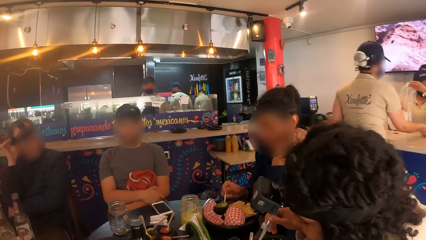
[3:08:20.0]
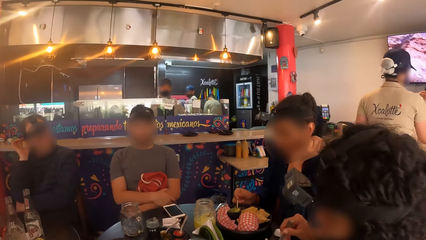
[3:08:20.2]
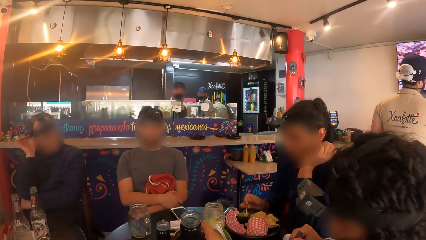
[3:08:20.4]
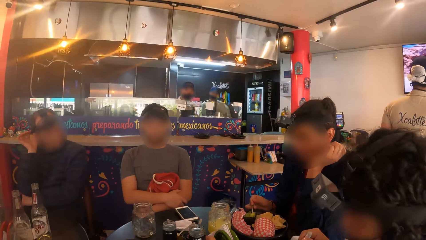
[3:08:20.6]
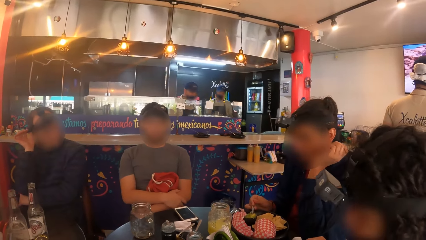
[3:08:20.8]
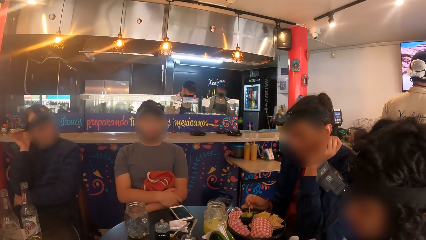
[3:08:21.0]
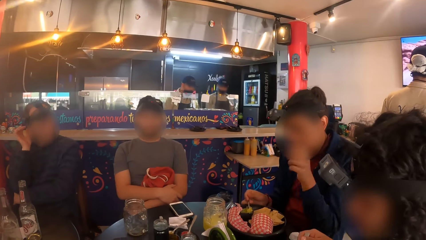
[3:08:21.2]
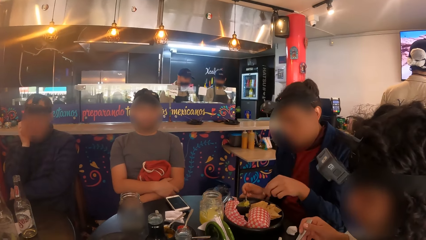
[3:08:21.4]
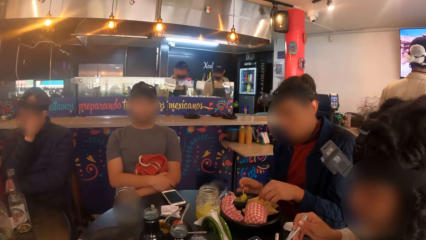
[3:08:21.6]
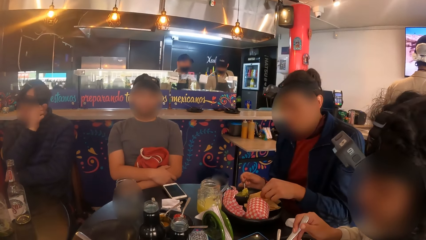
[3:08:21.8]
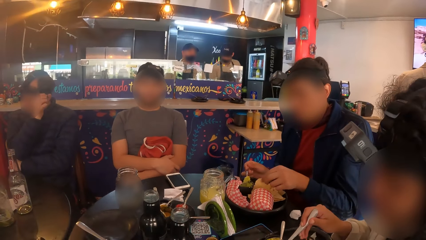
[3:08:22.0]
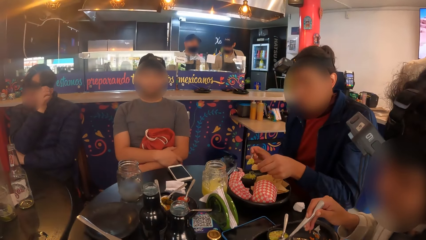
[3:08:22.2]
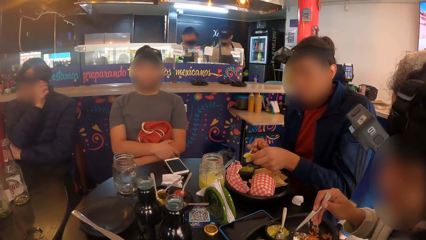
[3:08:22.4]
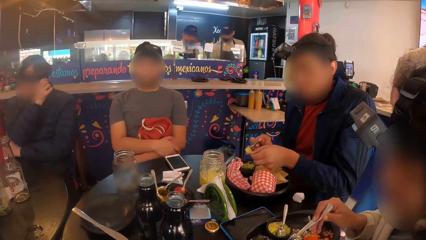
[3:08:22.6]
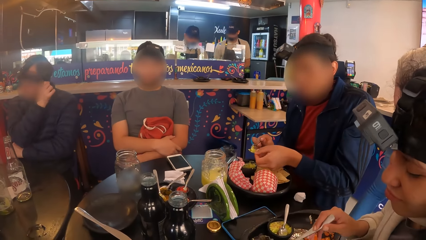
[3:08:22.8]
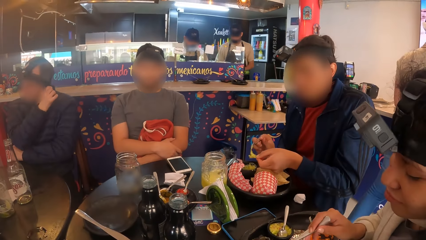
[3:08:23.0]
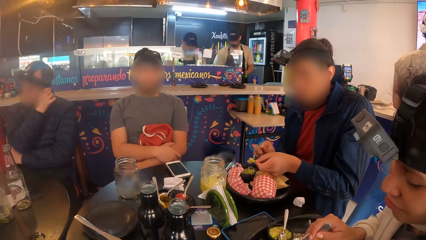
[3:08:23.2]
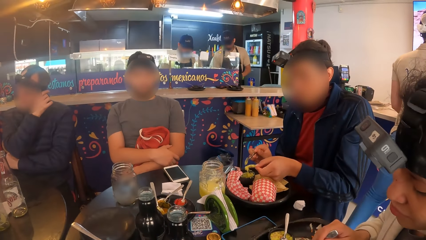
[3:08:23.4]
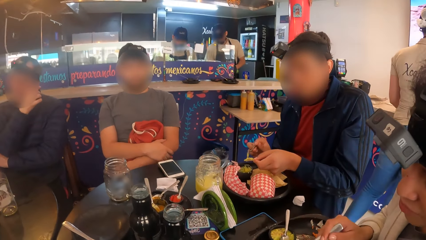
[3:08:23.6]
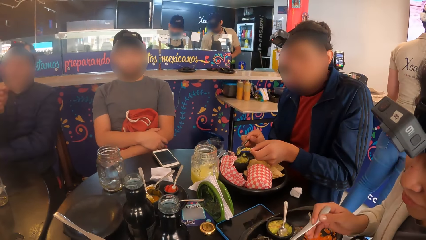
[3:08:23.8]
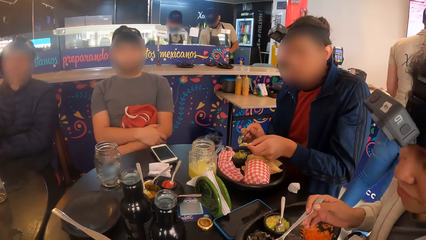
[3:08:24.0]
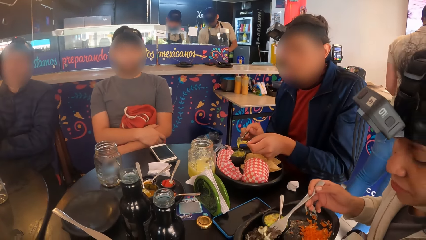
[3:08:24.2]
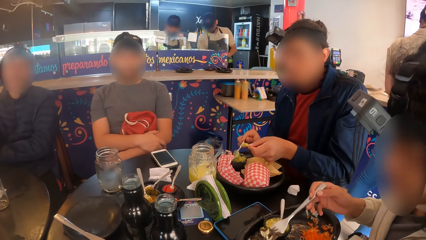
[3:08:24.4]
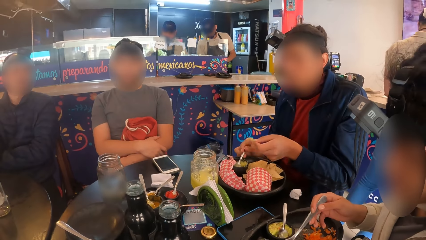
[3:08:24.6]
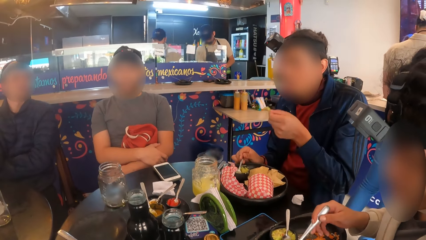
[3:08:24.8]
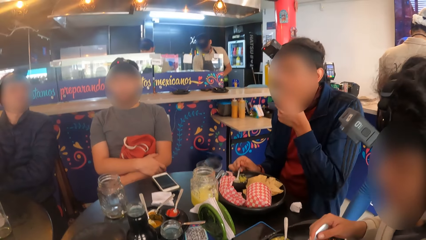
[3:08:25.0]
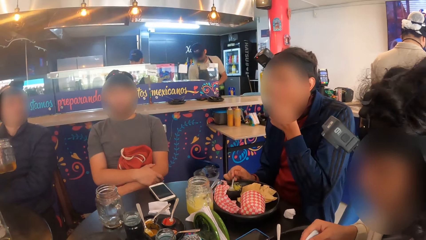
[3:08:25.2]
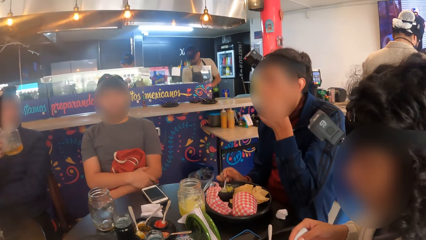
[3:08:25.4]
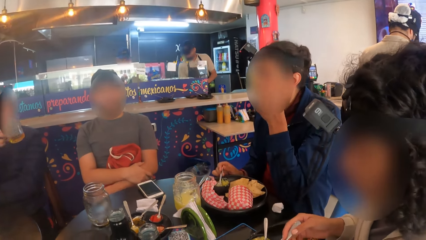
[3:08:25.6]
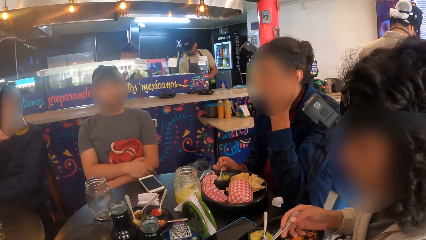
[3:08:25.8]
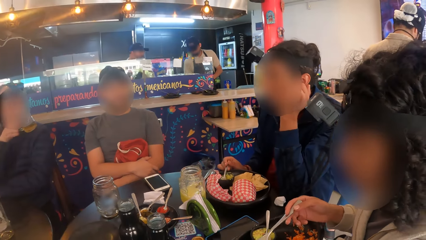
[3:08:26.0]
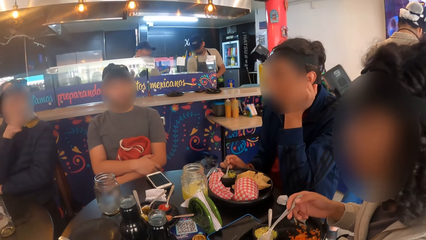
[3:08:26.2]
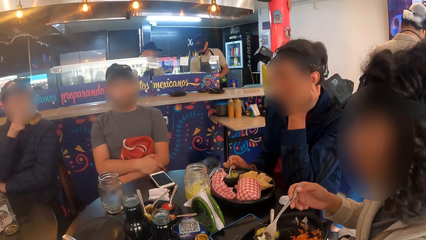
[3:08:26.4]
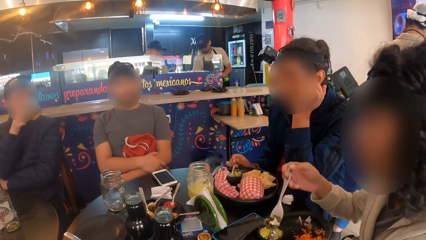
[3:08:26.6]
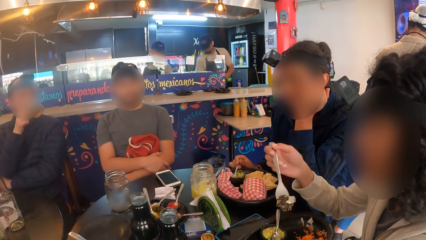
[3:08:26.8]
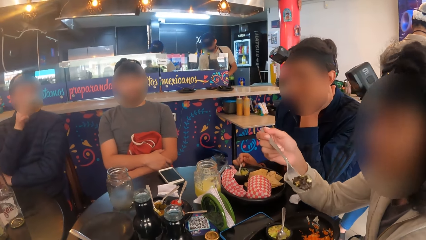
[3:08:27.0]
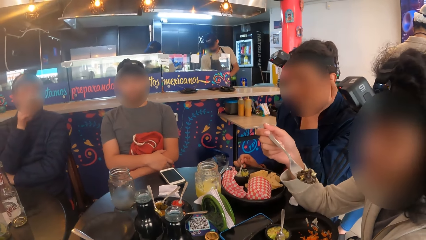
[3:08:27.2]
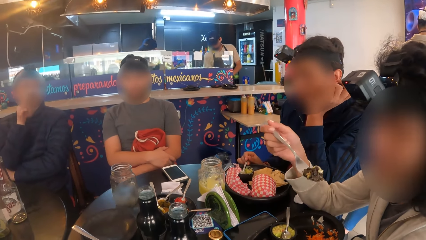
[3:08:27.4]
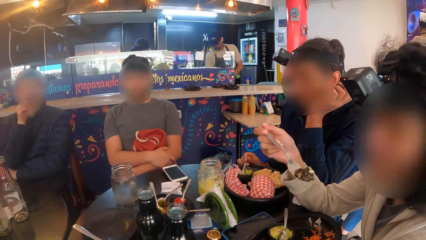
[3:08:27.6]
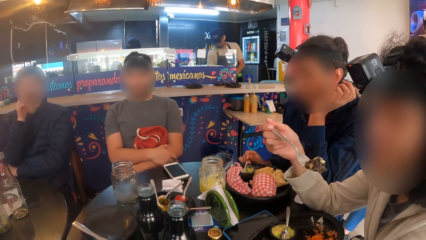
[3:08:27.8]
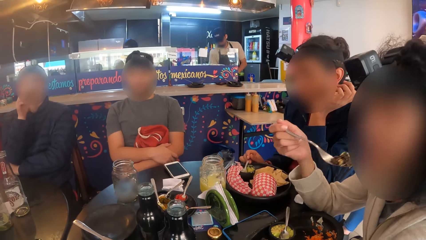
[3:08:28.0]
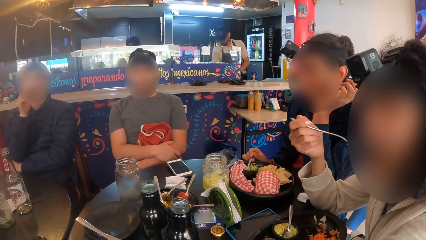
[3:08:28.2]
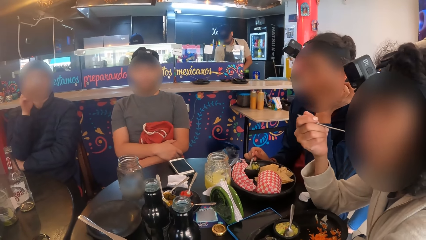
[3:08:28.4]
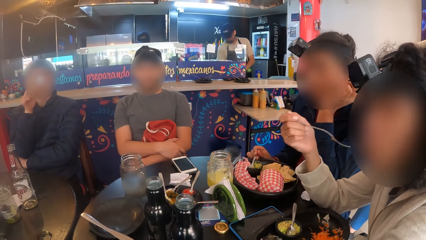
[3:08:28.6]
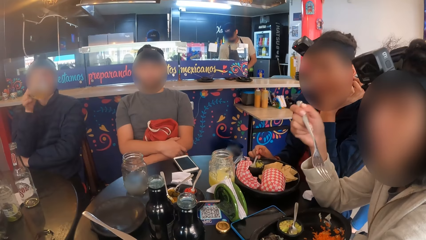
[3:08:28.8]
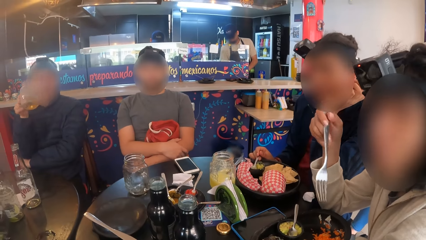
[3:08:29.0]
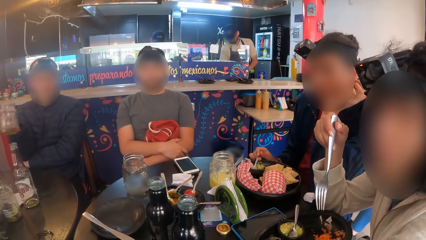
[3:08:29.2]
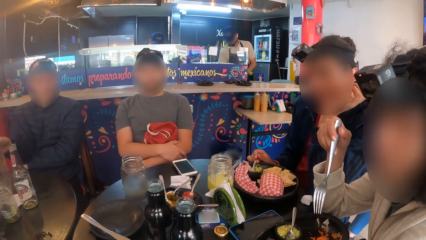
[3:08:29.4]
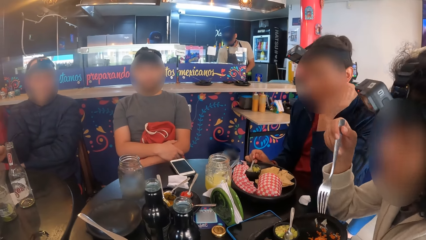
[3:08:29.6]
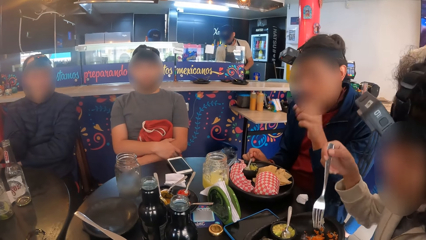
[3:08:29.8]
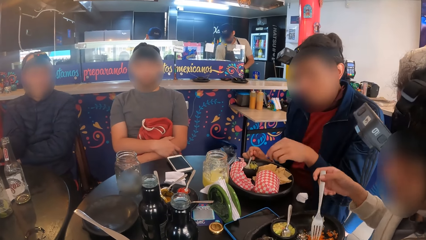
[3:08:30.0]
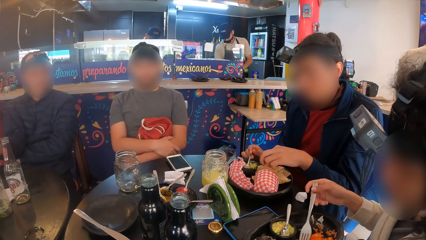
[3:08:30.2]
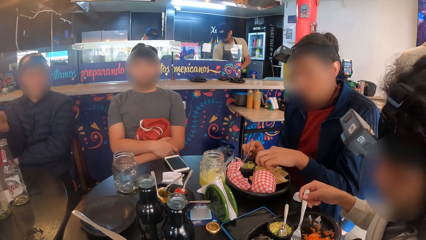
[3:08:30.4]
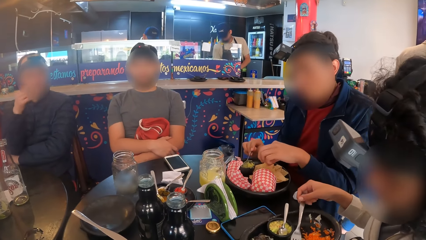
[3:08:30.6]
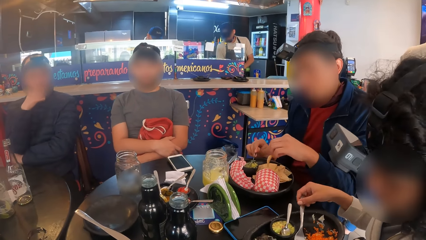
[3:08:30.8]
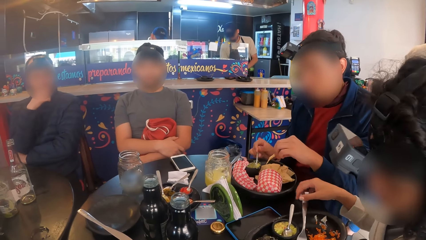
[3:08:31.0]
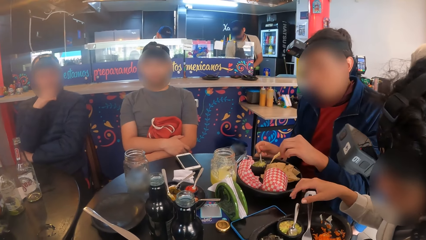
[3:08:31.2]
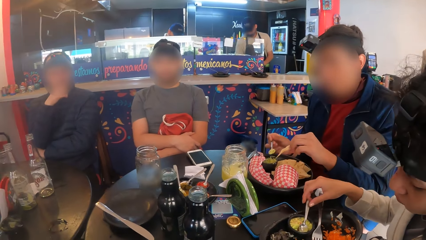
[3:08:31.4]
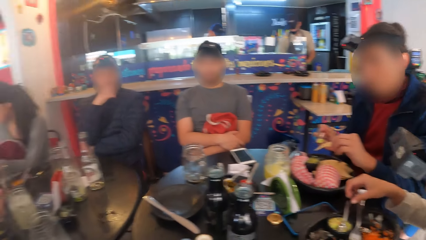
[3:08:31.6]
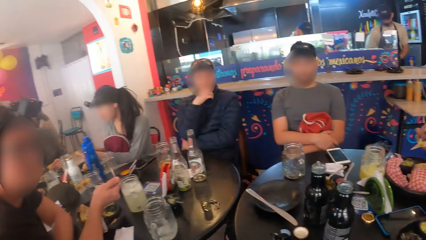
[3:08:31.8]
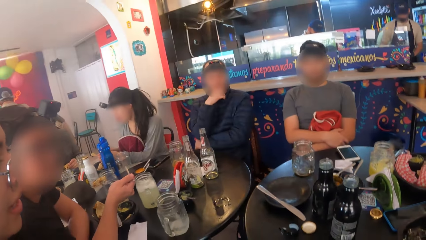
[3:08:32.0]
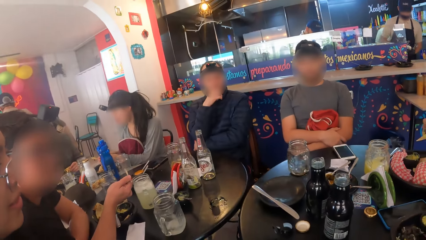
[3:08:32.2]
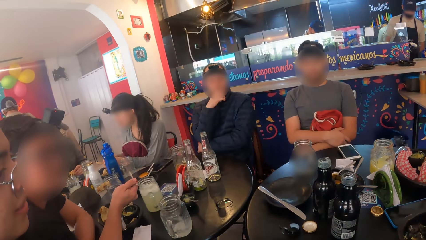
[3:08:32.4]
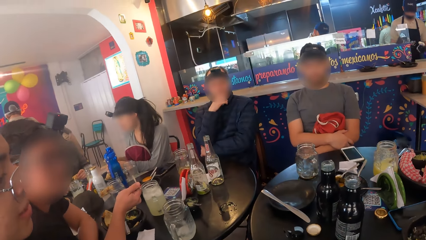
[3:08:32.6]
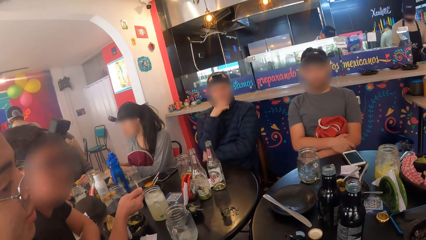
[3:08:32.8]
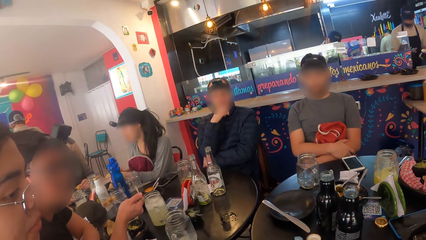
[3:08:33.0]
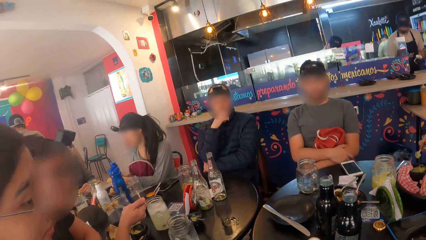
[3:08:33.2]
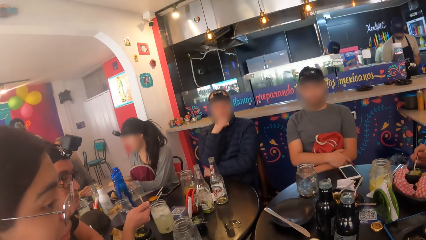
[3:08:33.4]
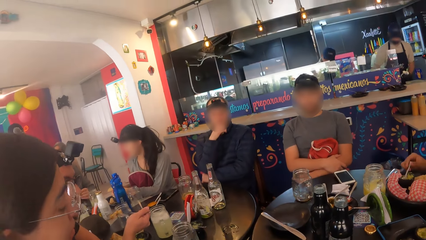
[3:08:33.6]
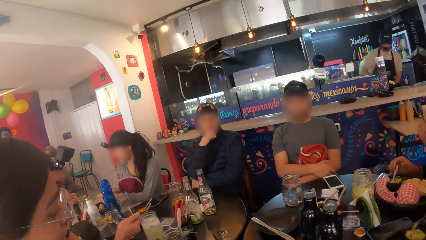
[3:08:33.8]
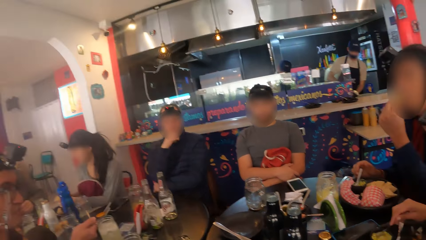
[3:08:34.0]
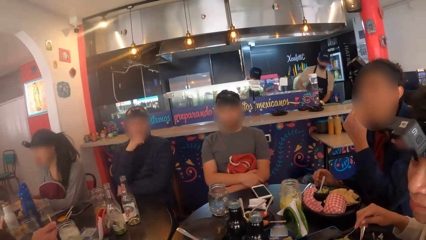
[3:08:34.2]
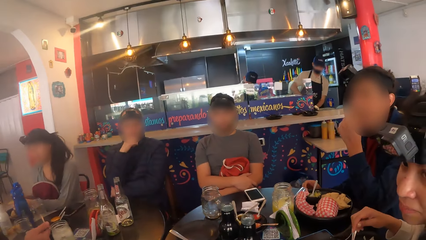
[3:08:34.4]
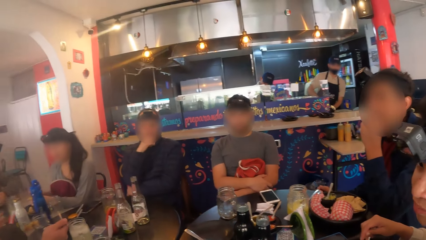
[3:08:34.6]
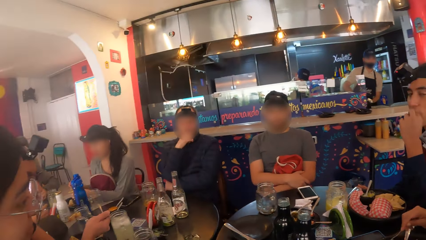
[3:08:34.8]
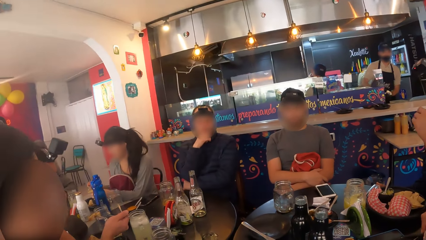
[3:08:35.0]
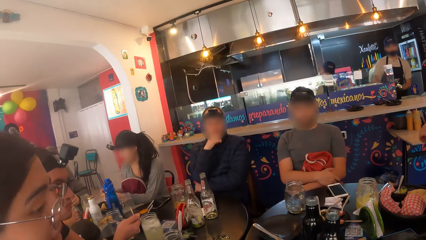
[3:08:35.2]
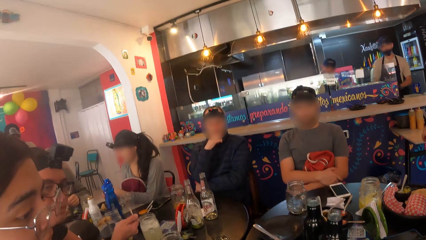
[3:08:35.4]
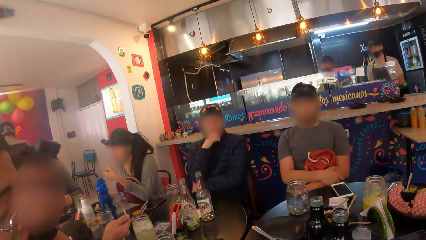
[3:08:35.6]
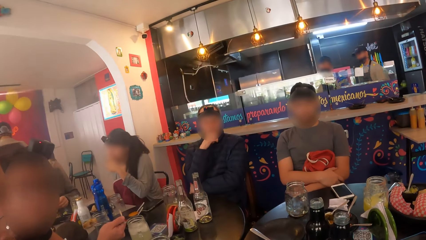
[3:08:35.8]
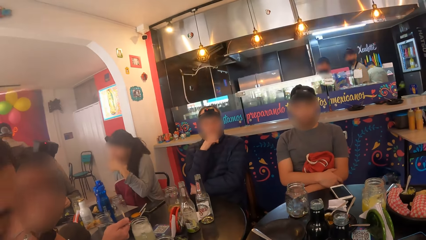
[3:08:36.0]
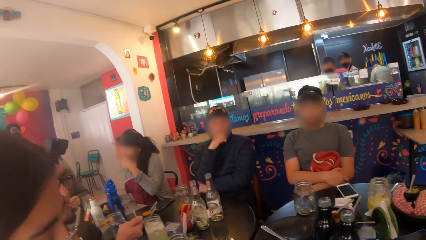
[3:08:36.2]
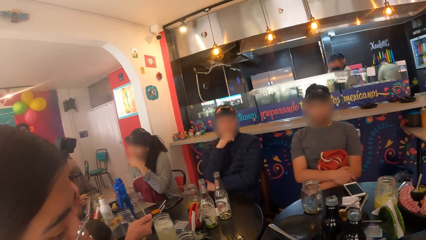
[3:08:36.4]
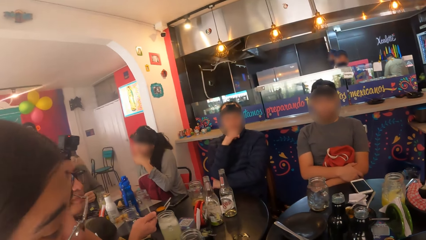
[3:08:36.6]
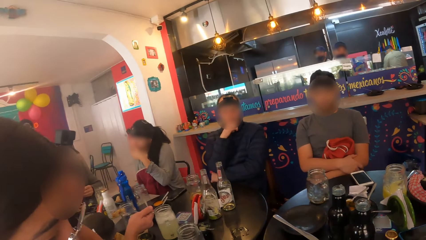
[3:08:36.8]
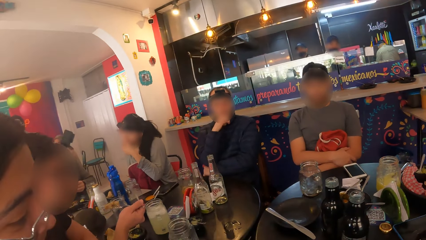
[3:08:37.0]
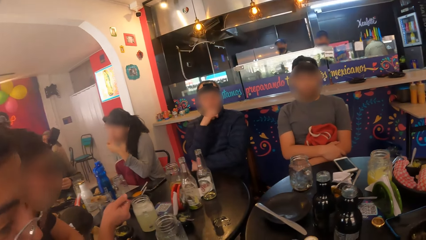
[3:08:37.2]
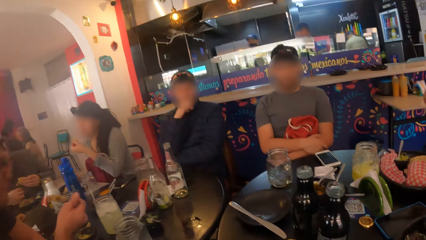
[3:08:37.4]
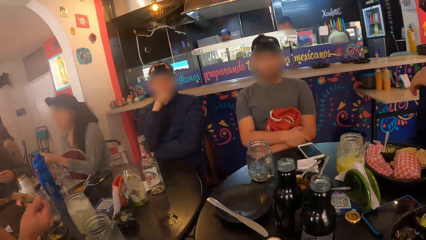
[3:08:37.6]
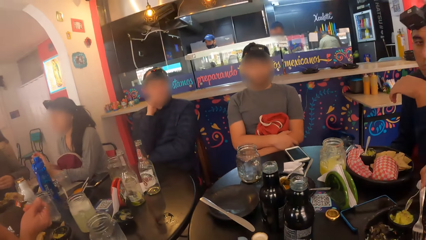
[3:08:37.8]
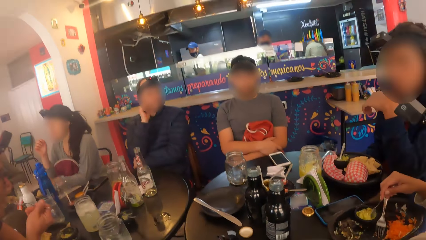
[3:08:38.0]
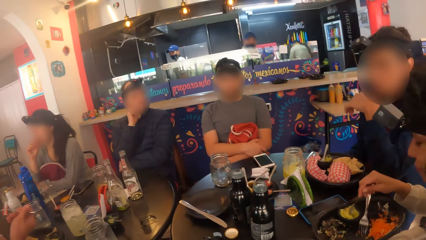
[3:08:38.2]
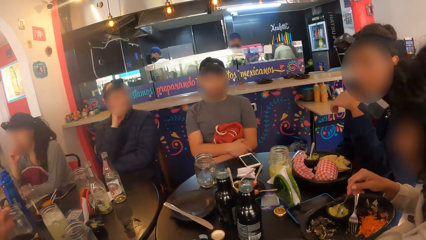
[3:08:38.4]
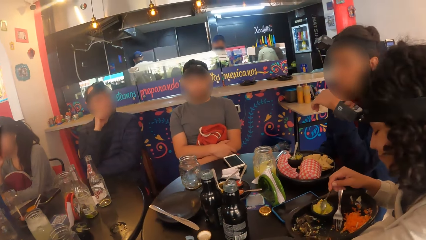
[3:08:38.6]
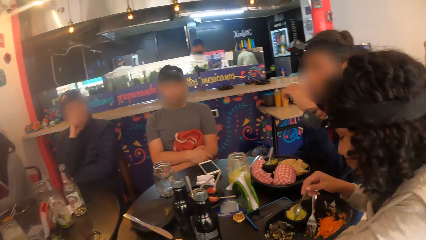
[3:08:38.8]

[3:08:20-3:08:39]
The camera wearer drops the water bottle on the table with her right hand. A person scoops food with a spoon. The person picks the food from the spoon with his hand and eats. A man drinks from the glass cup in his right hand. A woman eats the meal from the plate with the fork in her right hand. The man drops the glass cup on the table with his right hand. The person scoops food with the spoon. Another woman interacts with the camera wearer and the first woman. Another man eats the meal from a plate on the table with the fork in his right hand. The camera wearer looks around. Another person speaks.
